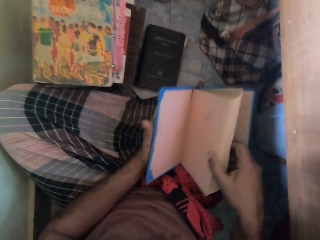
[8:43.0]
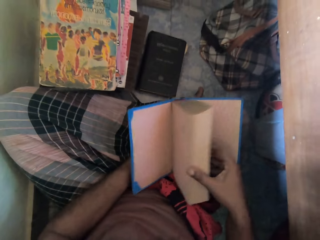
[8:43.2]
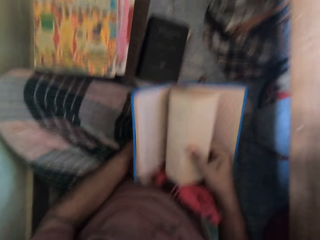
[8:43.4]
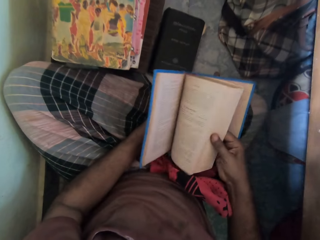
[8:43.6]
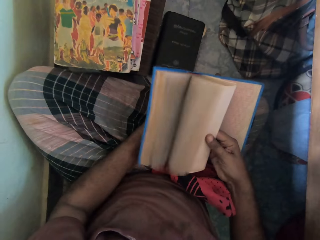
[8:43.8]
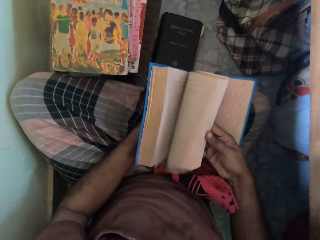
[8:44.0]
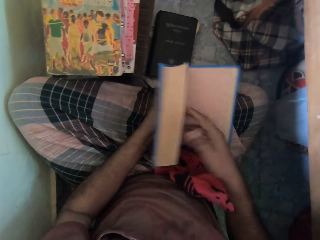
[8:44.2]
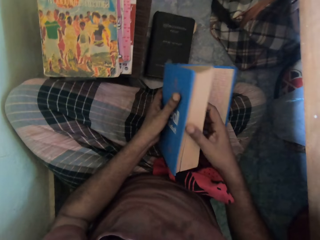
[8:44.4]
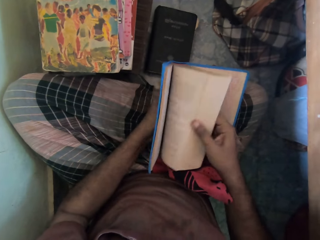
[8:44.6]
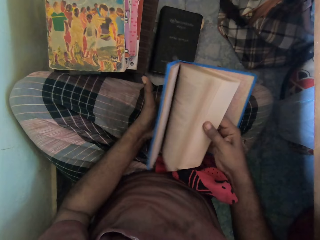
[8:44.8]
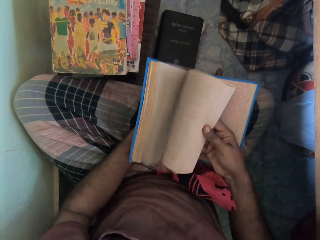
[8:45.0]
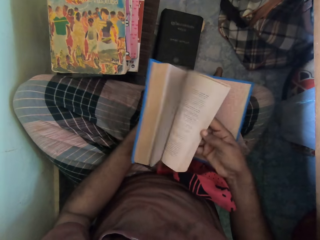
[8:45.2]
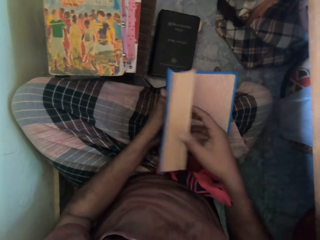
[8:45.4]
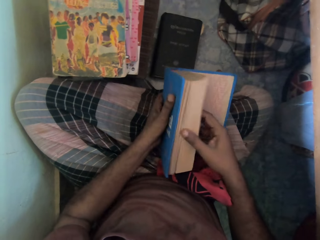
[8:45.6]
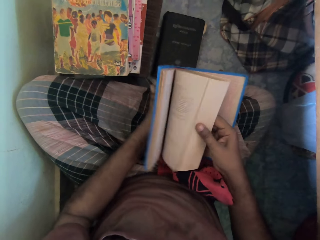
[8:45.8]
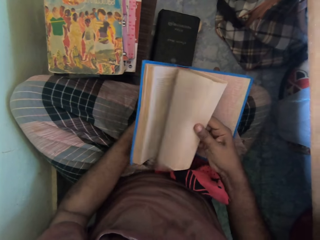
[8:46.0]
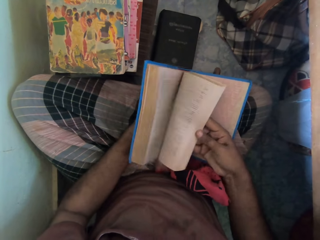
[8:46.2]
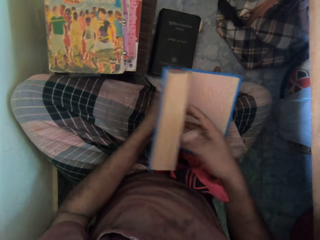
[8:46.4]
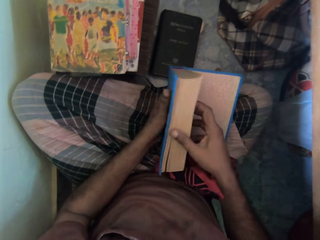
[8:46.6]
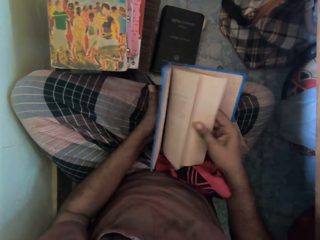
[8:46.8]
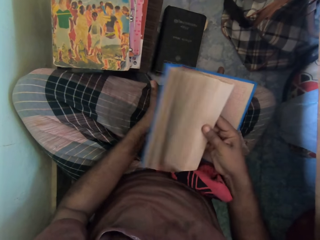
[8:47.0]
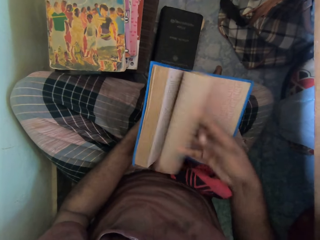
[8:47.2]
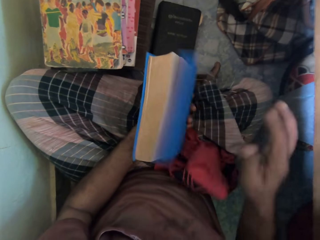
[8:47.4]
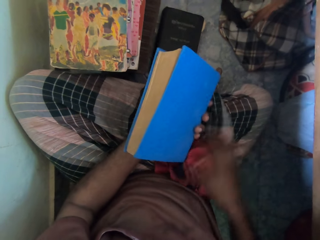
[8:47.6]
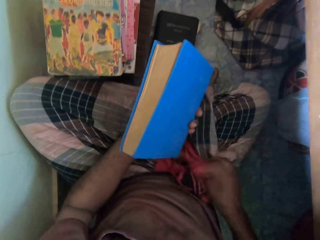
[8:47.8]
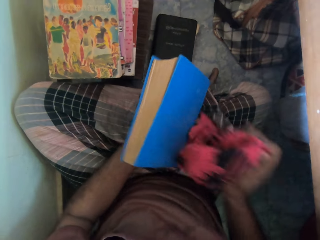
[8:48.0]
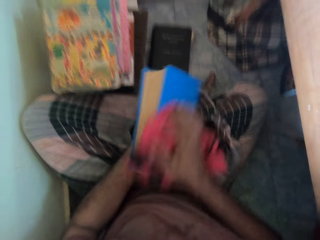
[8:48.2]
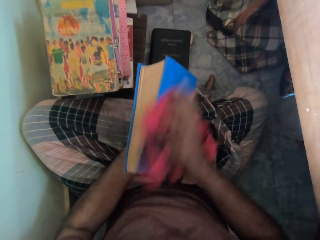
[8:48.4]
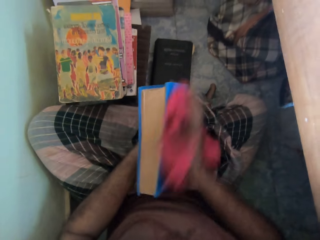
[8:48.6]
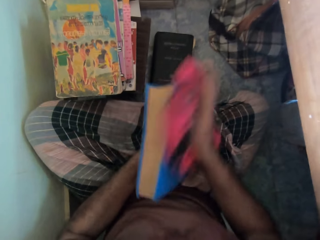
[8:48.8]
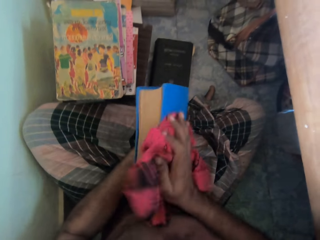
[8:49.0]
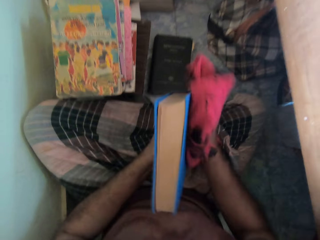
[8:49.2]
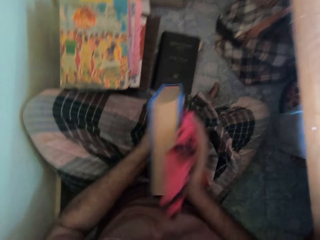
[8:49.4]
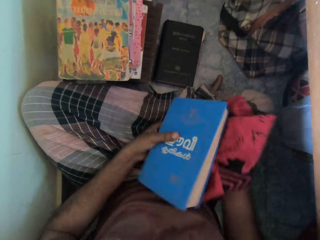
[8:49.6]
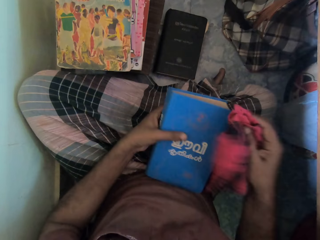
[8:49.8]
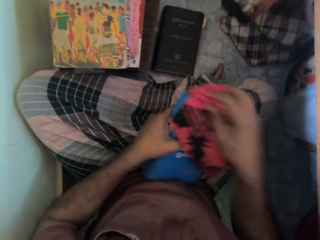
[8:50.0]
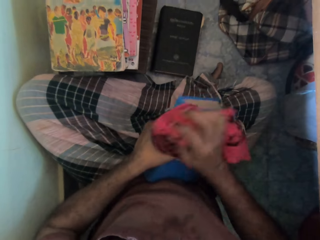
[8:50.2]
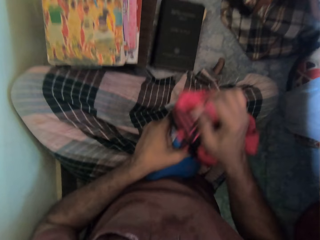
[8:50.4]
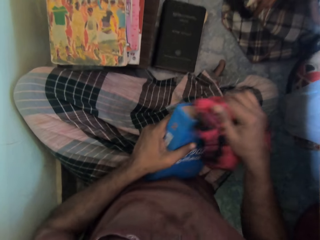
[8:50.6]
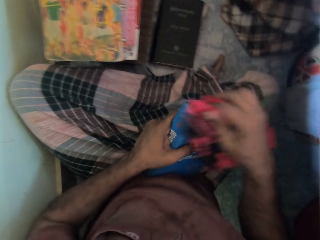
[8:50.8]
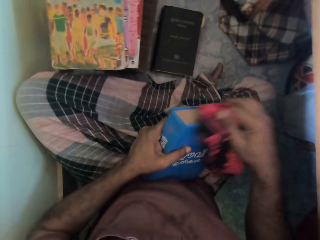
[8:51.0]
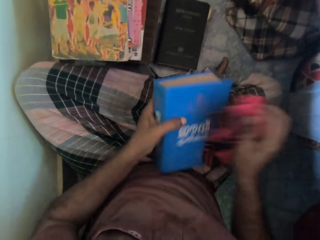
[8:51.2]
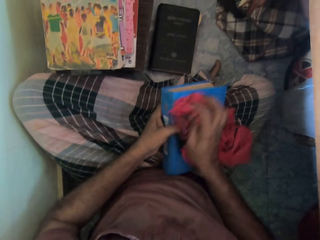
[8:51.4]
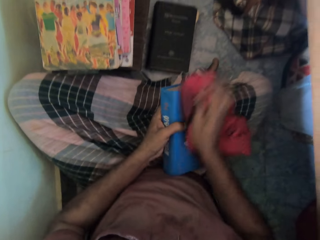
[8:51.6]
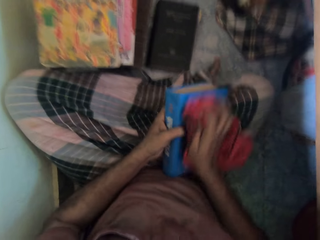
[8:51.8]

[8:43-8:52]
The camera wearer flips some pages of the book in his hands on his legs on the floor with his right hand. He raises the book from his legs on the floor with his left hand. He opens the book. He flips the pages of the book in his hands with his right hand repeatedly. He takes the cloth from his legs on the floor with his right hand. He wipes the book in his left hand with the cloth in his right hand.

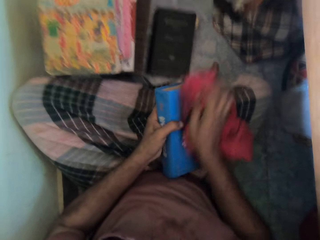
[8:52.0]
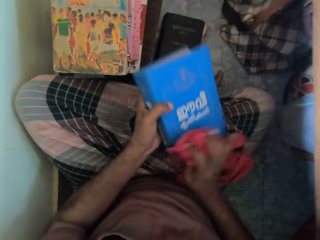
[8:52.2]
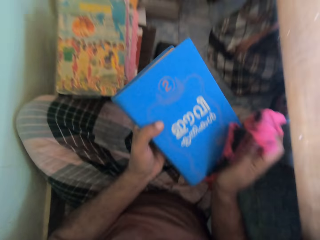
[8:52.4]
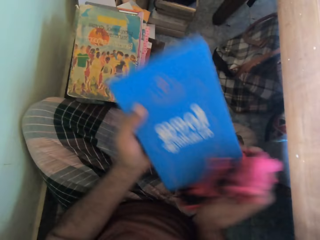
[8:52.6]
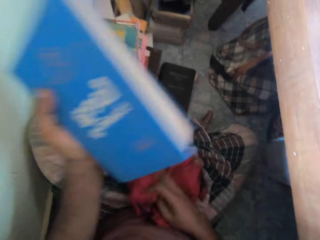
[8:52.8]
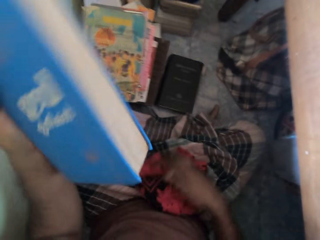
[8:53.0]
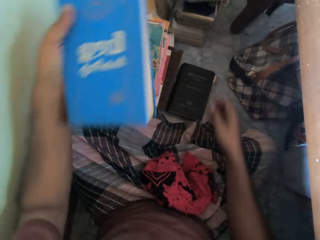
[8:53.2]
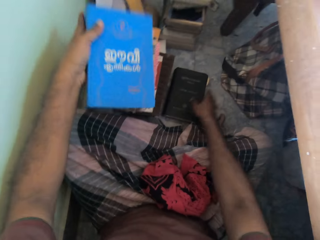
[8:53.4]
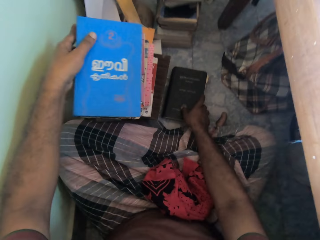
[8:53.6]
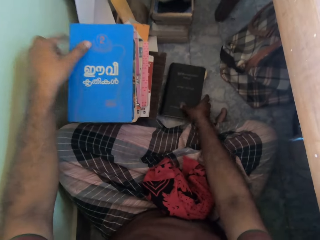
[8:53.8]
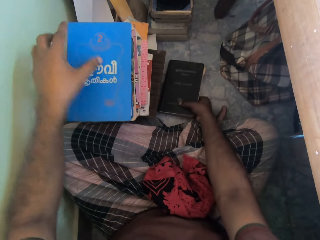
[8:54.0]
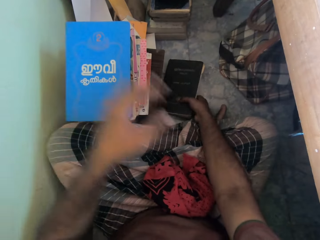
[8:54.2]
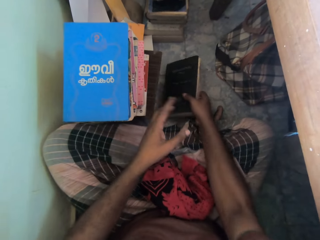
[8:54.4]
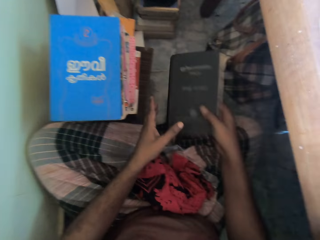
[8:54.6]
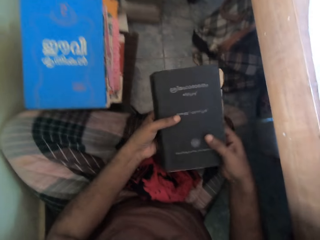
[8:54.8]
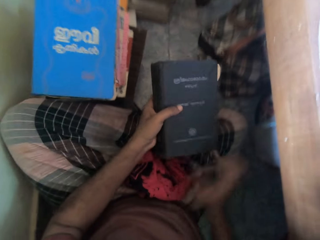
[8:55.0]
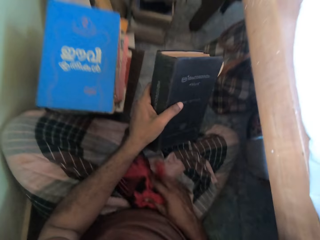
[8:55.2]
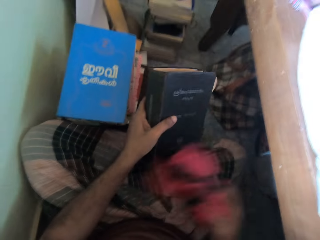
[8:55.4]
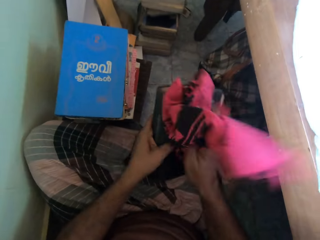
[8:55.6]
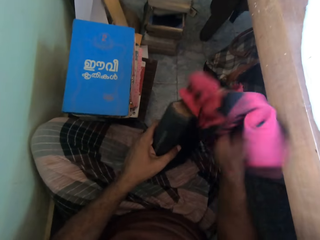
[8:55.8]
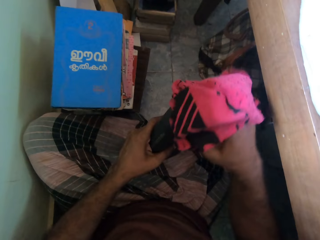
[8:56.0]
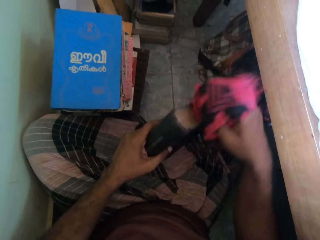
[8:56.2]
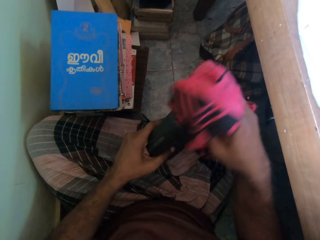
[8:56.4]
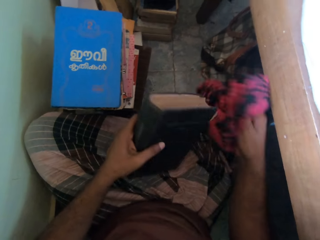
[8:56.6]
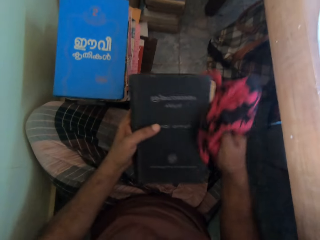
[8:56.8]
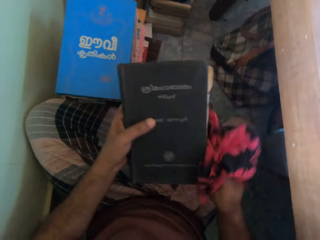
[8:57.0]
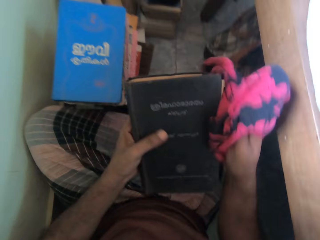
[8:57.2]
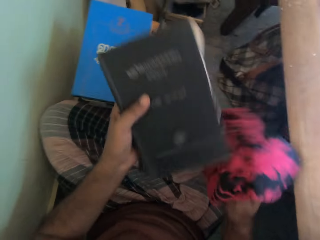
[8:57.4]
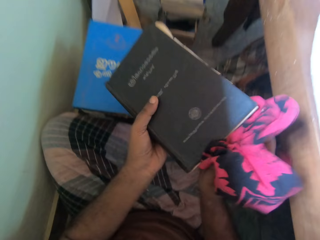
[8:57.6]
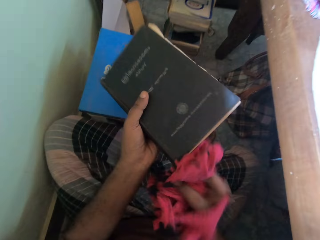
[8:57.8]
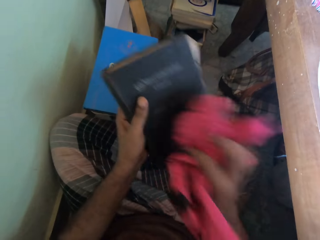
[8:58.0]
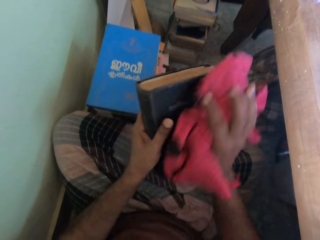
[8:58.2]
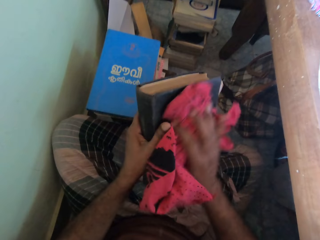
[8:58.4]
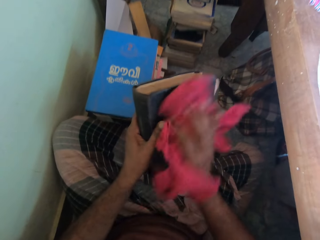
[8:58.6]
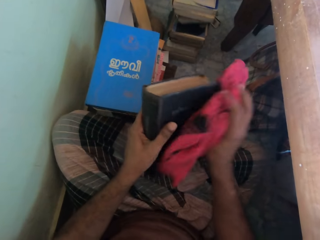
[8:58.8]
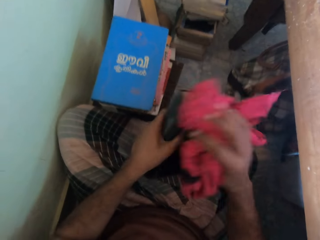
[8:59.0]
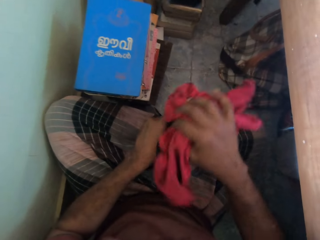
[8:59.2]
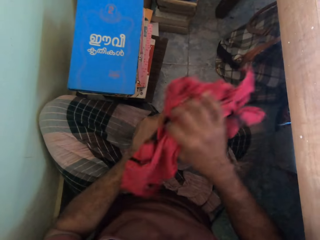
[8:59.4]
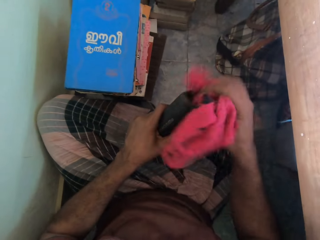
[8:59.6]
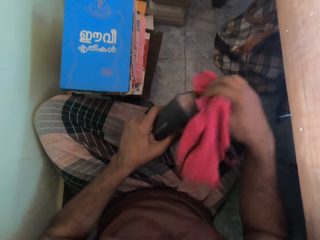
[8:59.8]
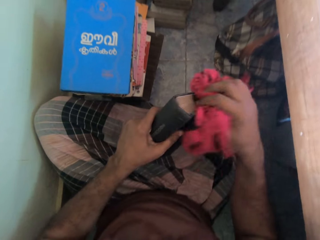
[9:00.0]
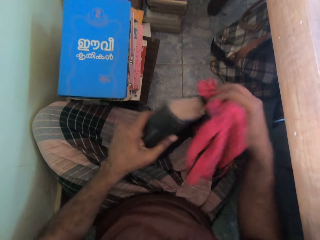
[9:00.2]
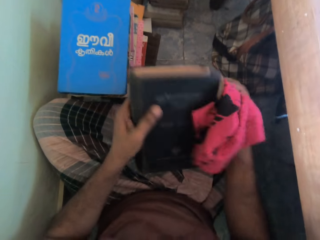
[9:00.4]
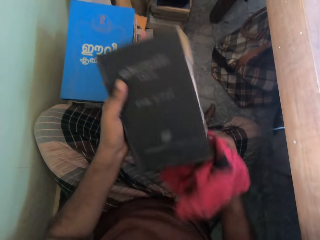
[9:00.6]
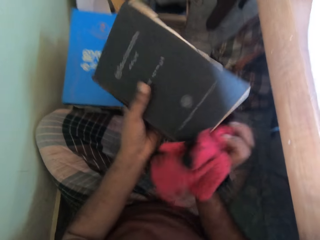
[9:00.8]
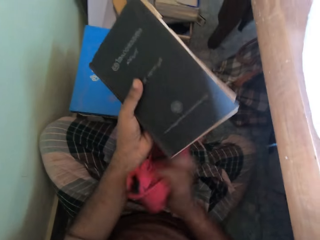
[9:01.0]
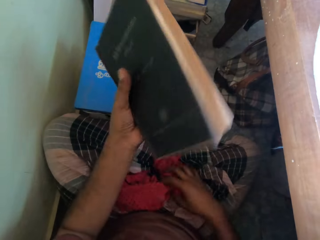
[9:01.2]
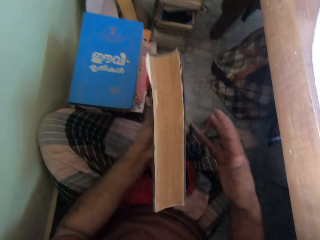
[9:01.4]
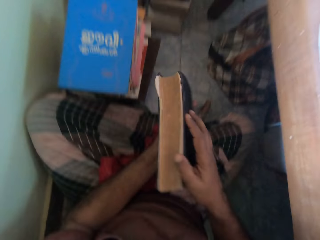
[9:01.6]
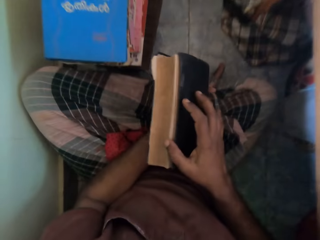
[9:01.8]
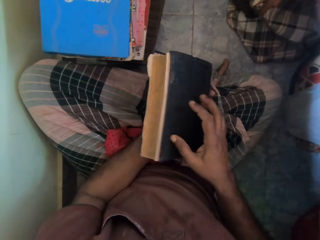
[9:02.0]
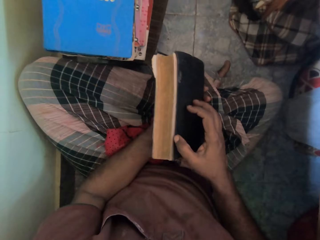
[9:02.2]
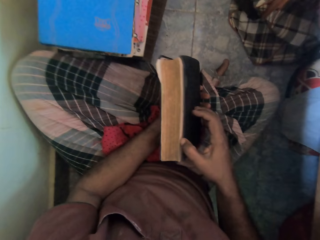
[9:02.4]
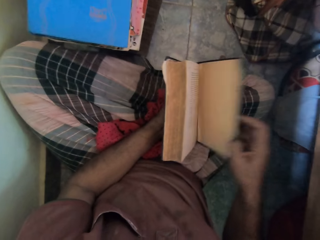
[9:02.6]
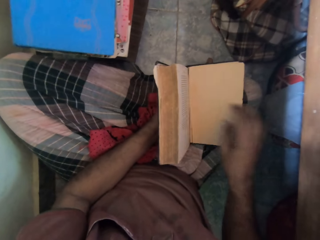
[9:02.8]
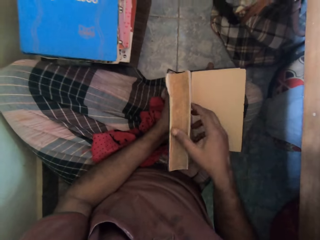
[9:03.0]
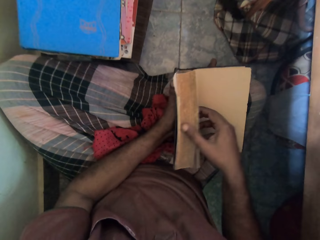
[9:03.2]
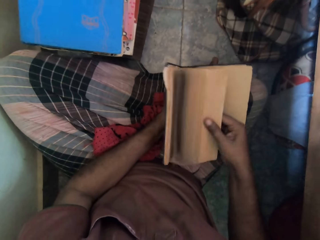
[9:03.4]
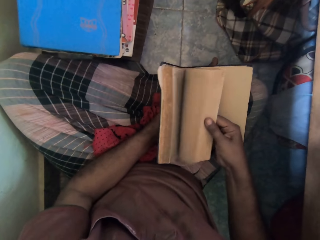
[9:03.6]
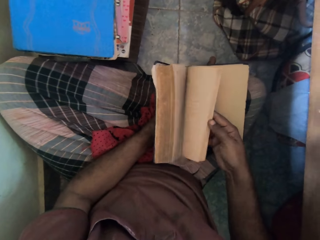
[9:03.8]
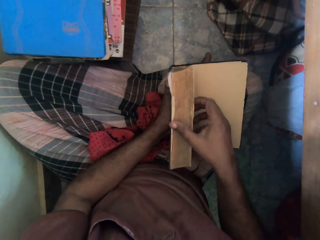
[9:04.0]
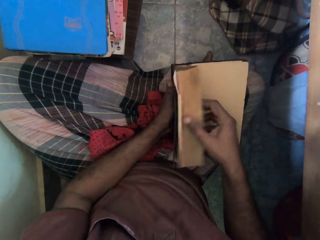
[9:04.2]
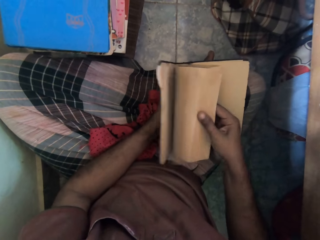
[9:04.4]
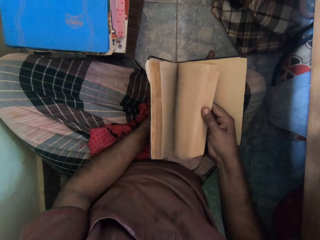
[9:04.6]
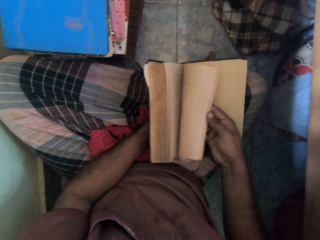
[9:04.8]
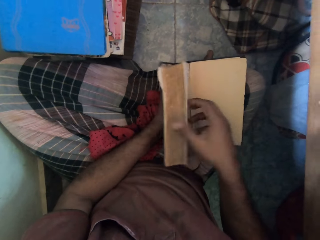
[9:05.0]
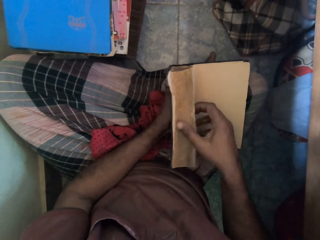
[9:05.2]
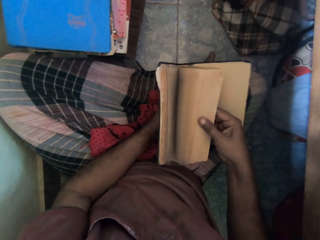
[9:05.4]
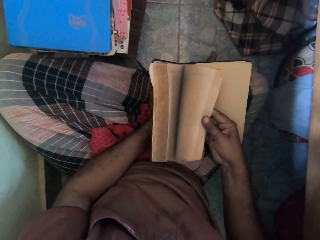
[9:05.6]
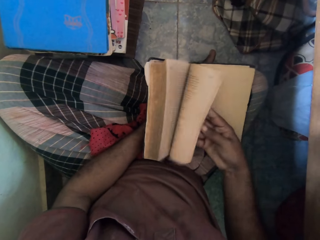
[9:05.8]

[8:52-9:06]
The camera wearer drops the cloth in his right hand on his legs on the floor. He places the book in his left hand on the stack of books on the floor. He takes a book from the floor with his right hand. He passes the book in his right hand to his left hand. He takes the cloth from his legs on the floor with his right hand. He wipes the book in his left hand with the cloth in his right hand. He drops the cloth in his right hand on his legs on the floor. He holds the book in his left hand with both hands on his legs on the floor. He opens the book in his left hand on his legs on the floor with his right hand. He flips some pages of the book in his left hand on his legs on the floor with his right hand. He flips the pages of the book in his left hand on his legs on the floor with his right hand. He does this again.
